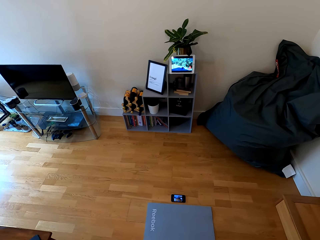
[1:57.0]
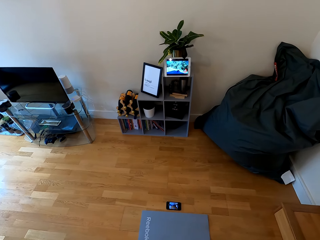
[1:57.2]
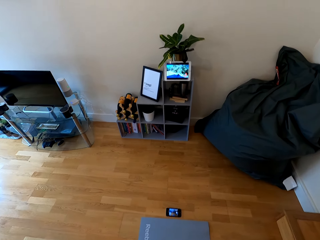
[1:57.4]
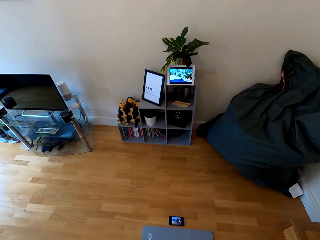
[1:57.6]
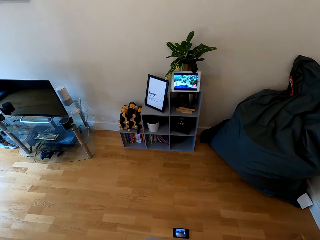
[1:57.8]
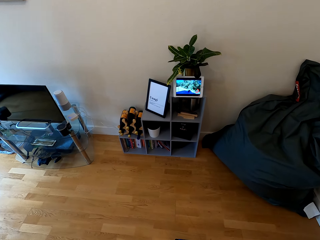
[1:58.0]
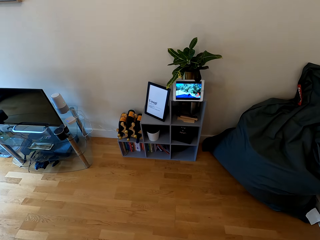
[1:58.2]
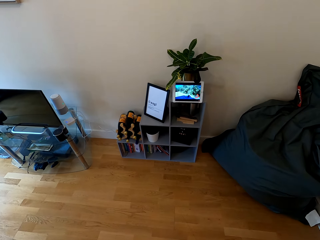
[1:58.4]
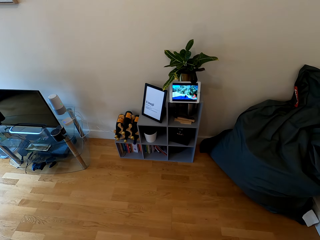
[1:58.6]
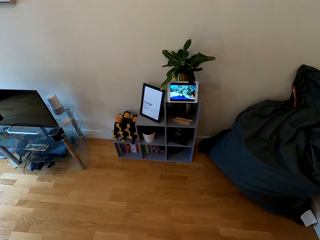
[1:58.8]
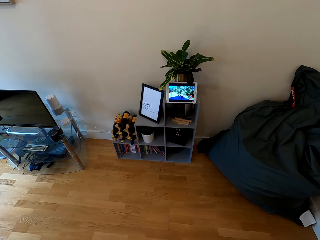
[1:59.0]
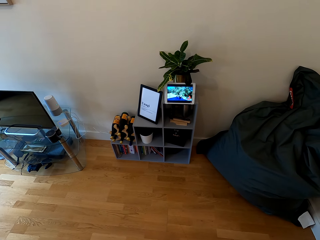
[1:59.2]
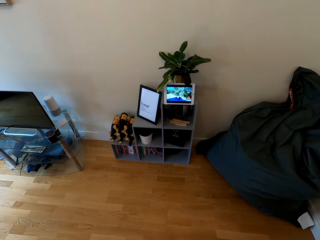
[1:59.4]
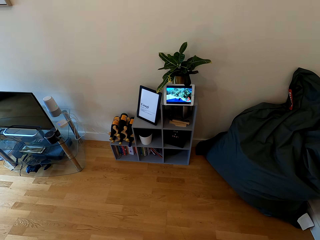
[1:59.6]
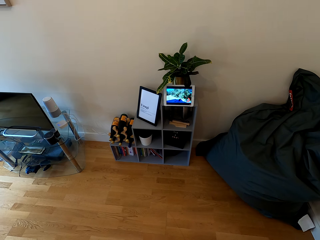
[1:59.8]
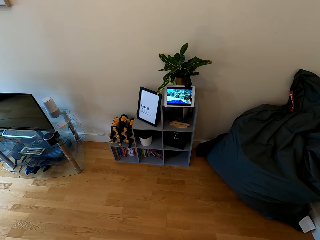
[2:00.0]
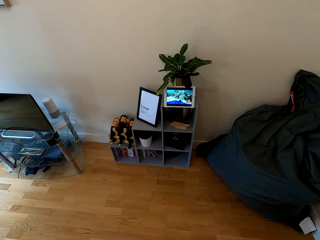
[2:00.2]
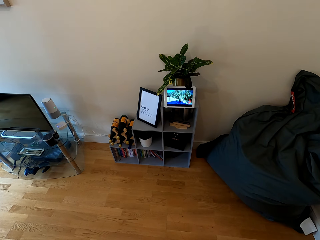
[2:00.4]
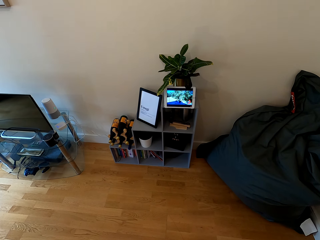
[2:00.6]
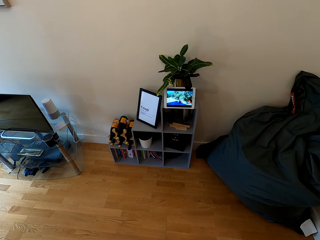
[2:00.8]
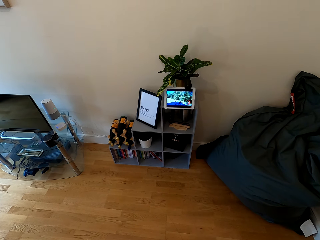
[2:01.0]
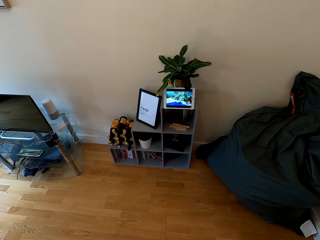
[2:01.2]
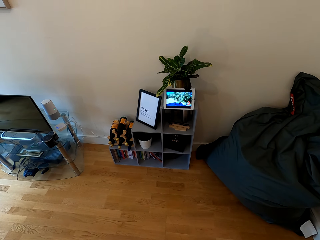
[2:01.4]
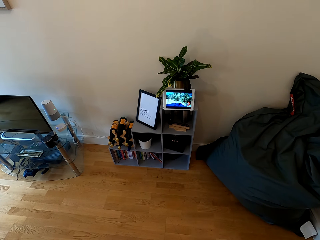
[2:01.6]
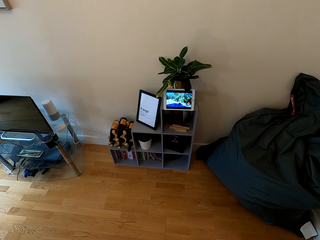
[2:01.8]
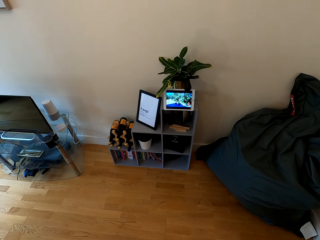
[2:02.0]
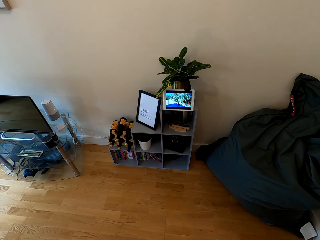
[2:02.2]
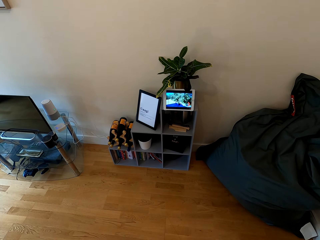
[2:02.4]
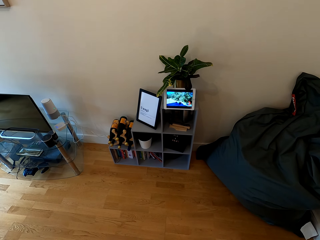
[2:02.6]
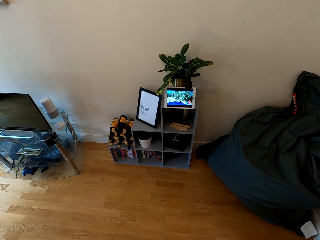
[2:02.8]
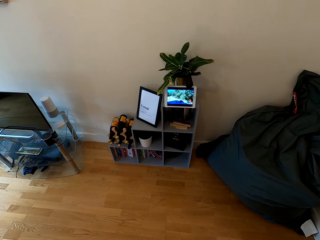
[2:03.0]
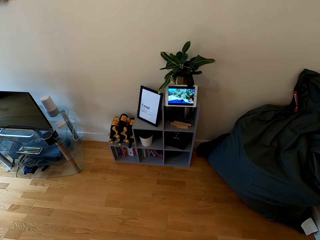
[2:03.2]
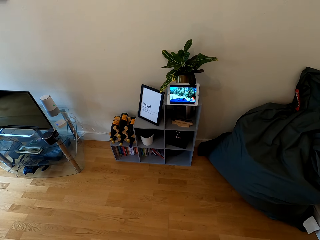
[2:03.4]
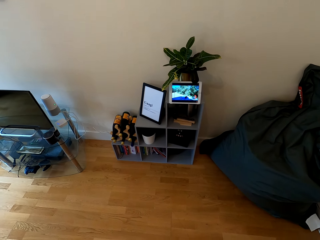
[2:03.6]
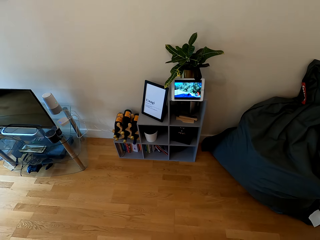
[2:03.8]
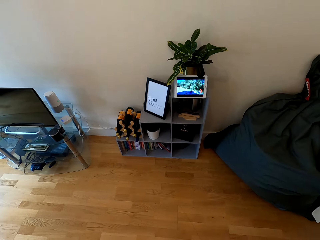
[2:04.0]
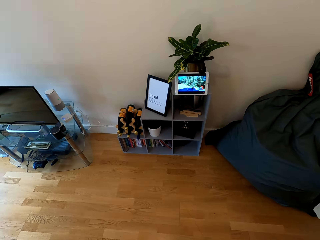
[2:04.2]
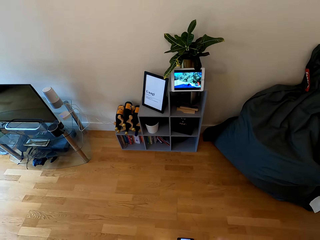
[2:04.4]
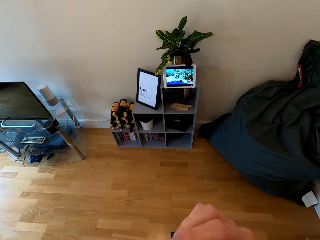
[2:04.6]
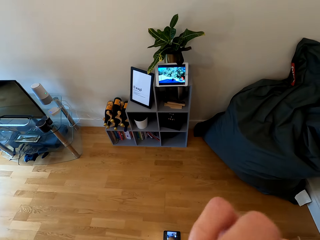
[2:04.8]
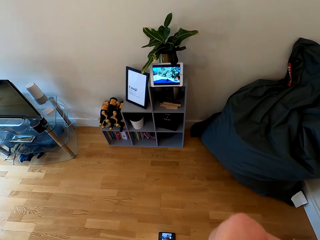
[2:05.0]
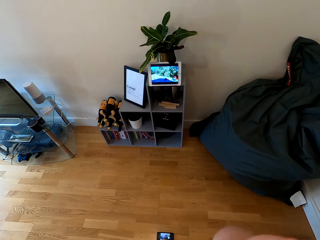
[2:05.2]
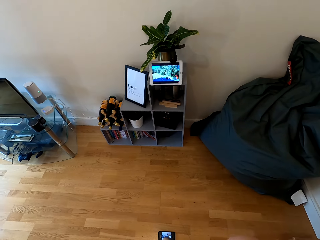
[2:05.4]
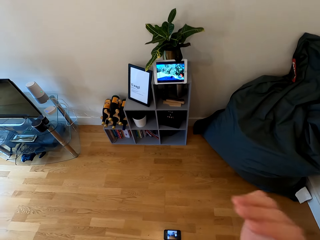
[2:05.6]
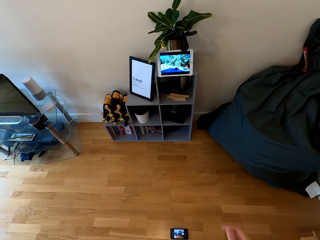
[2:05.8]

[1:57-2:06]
The camera wearer withdraws both hands from something. They look at the tablet.

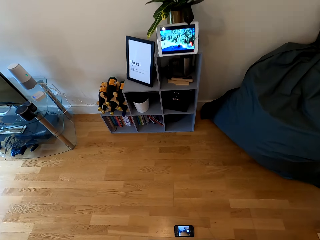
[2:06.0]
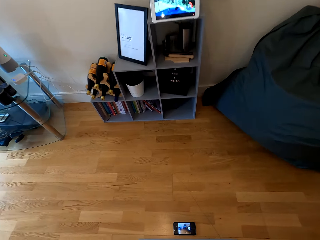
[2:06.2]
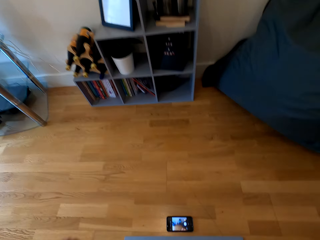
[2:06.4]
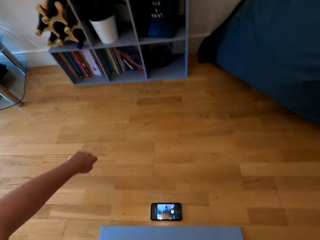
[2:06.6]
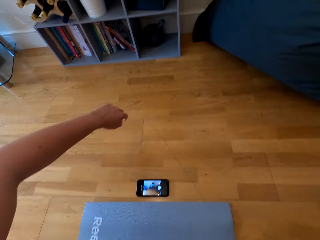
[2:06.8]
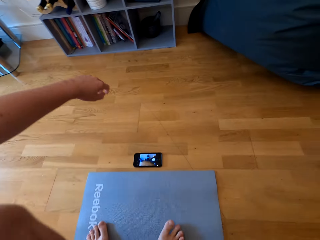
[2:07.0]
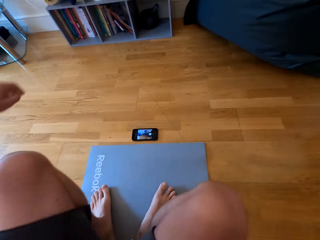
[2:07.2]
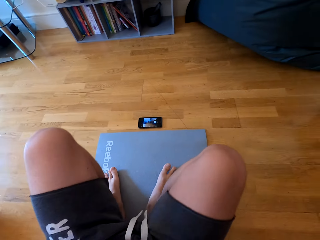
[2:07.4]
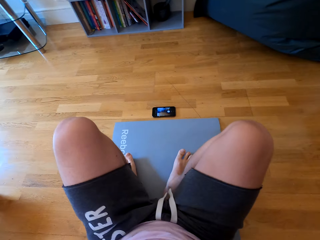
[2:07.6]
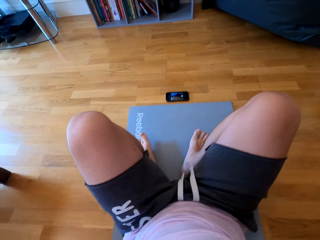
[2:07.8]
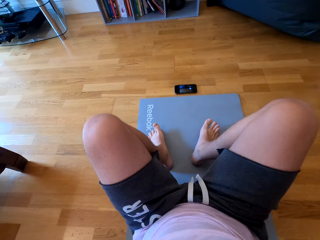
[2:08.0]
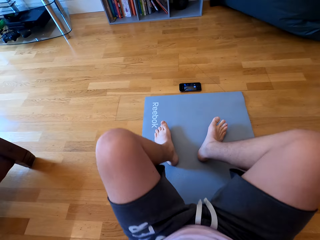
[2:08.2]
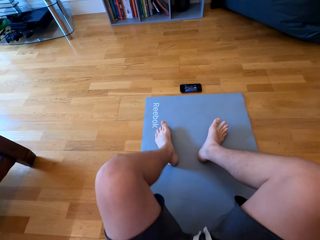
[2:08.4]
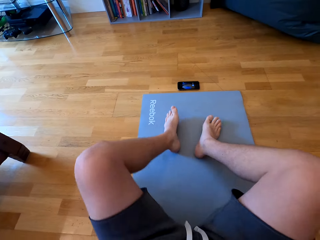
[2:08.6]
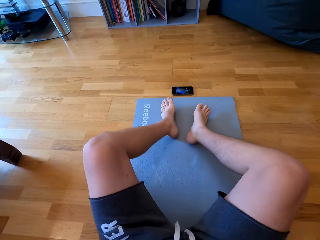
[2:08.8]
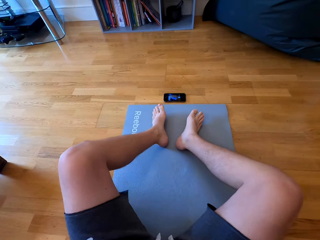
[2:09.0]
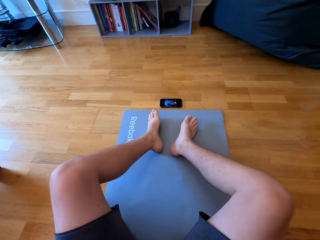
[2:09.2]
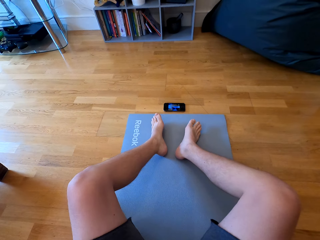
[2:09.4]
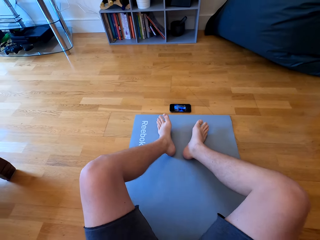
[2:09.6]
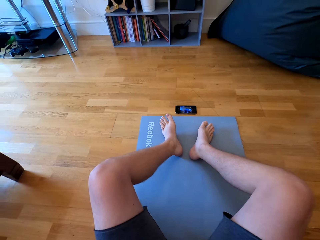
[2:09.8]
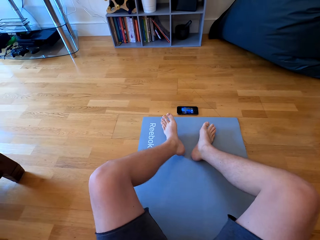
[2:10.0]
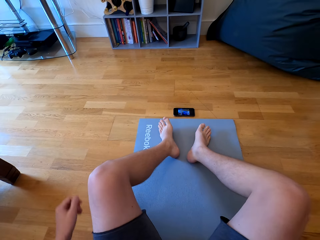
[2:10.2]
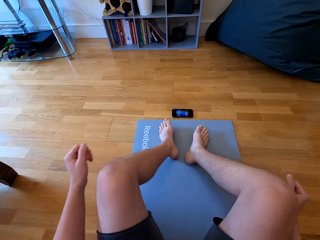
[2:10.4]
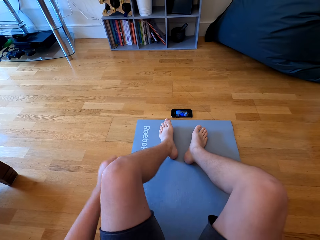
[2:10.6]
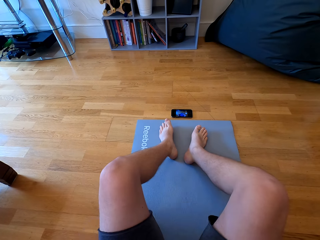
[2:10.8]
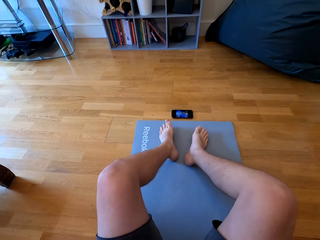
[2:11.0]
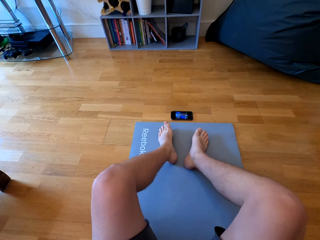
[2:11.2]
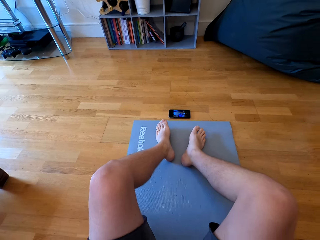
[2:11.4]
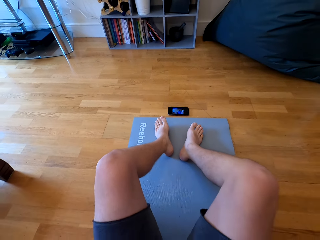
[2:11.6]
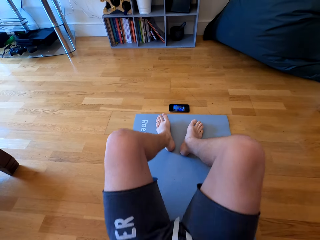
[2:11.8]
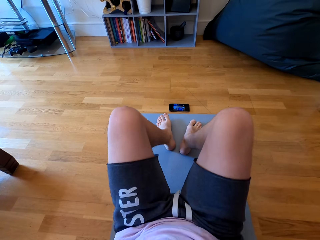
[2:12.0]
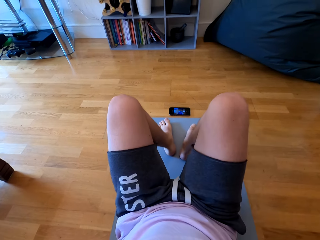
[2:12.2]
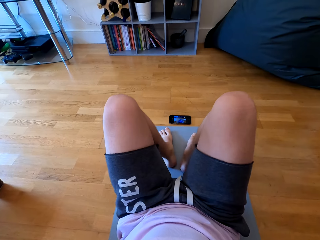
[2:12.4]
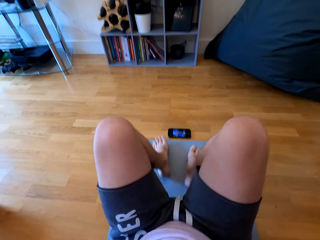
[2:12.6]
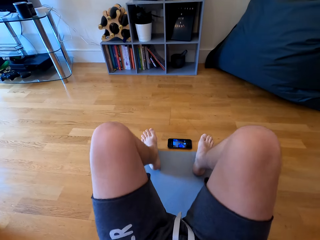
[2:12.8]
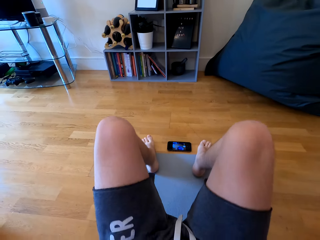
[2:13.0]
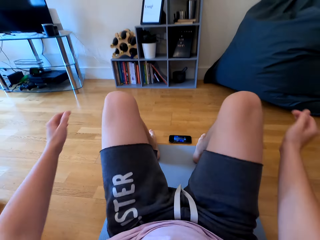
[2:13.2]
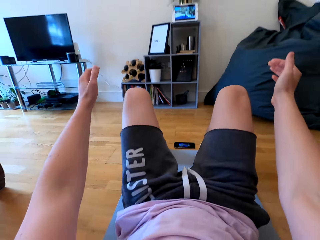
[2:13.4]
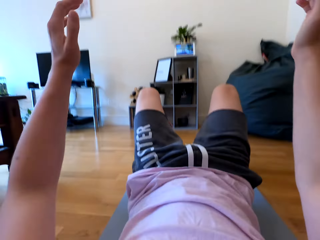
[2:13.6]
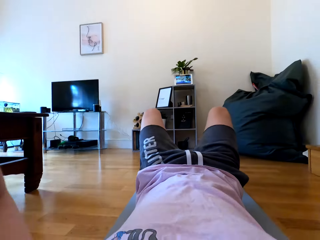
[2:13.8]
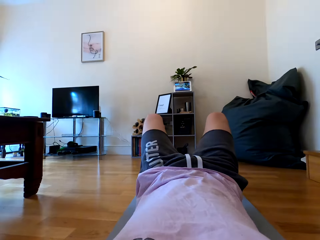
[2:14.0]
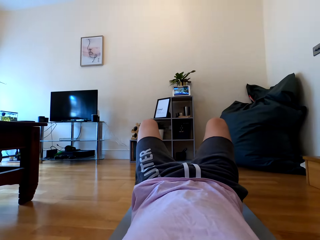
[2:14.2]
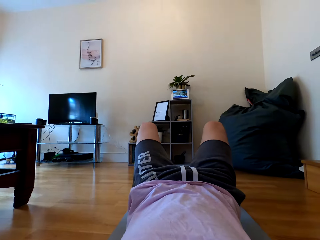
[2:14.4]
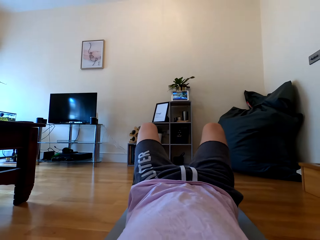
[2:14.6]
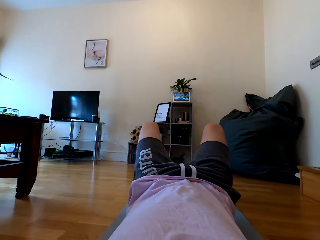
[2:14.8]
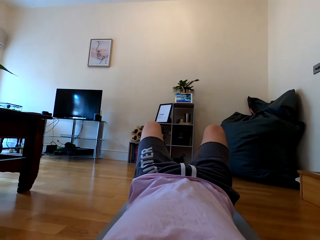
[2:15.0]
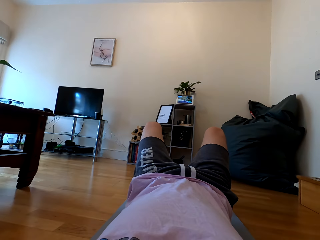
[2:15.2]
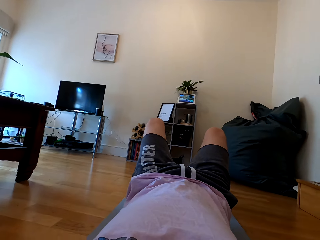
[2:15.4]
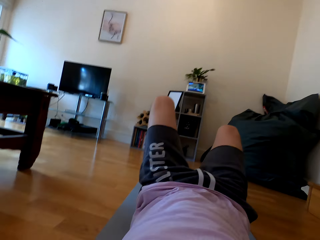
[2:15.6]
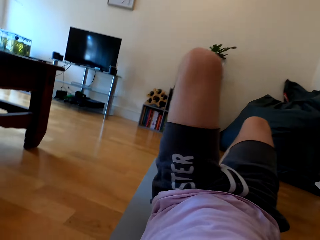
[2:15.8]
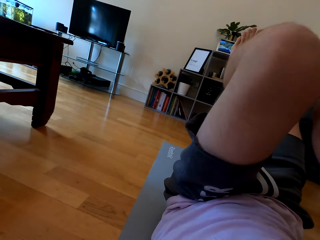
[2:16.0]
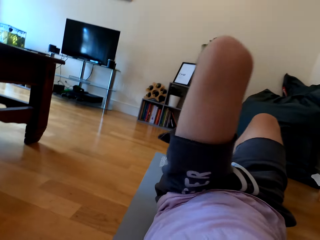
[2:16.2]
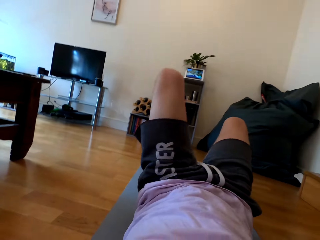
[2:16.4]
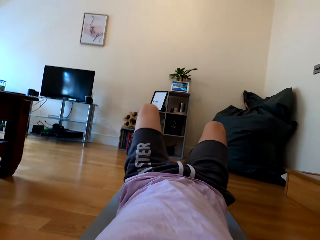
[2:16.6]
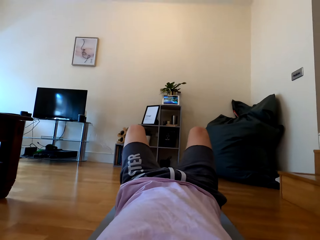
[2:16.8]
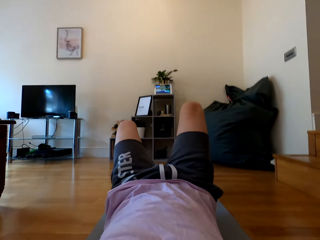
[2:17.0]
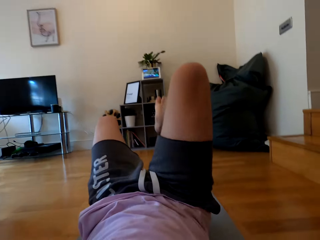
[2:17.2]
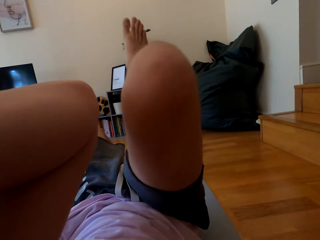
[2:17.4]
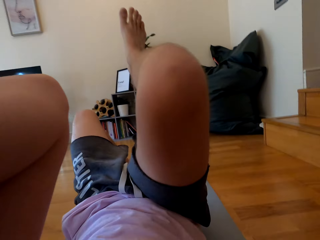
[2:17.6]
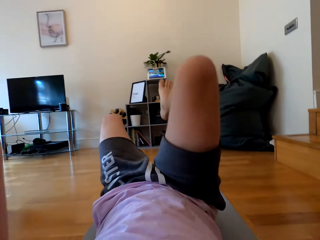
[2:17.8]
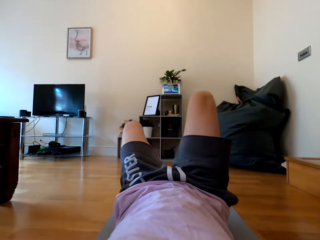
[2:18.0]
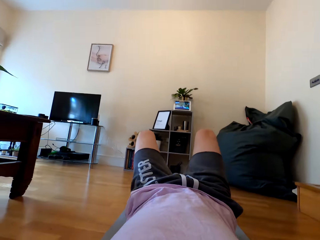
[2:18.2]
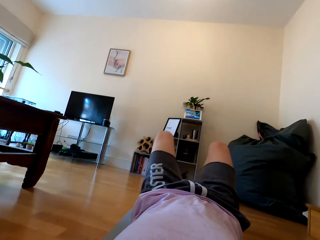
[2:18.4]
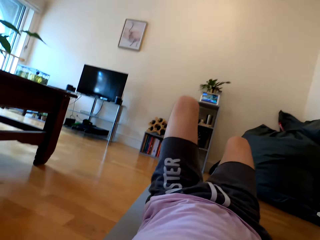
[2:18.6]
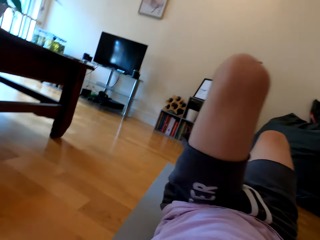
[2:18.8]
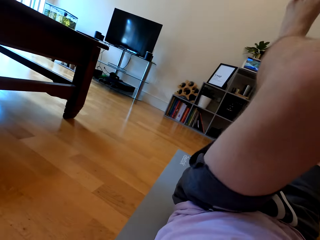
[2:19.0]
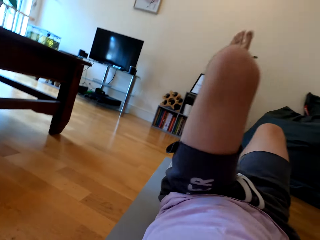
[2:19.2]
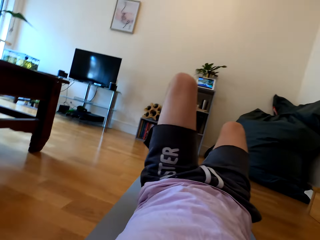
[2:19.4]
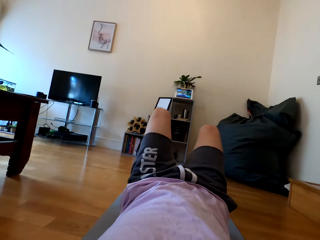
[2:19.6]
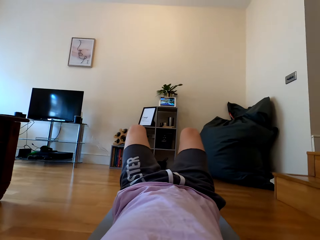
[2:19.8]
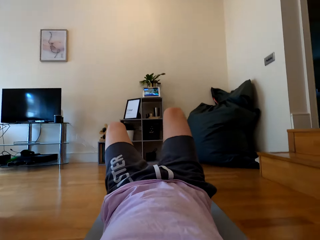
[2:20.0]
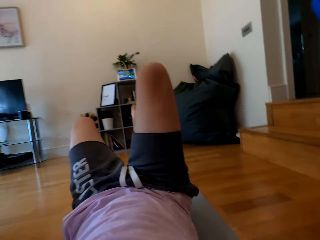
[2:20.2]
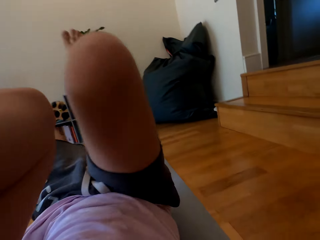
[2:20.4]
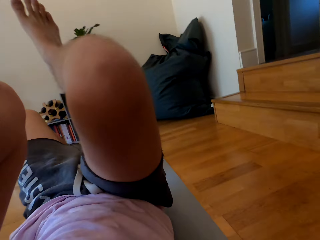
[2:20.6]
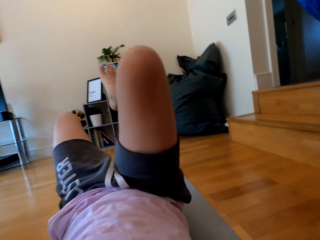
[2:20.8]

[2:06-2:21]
The camera wearer lies down. They sit on the mat. They raise the legs up. They do push ups.
